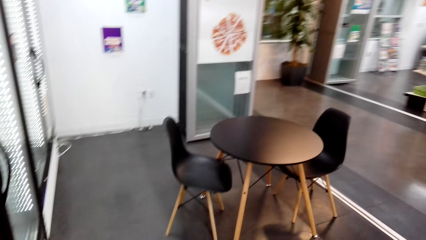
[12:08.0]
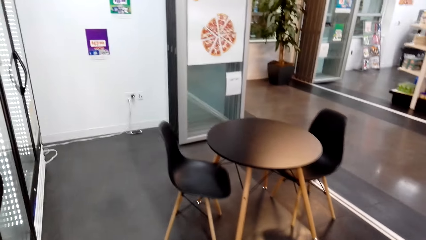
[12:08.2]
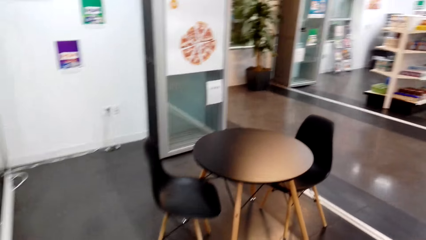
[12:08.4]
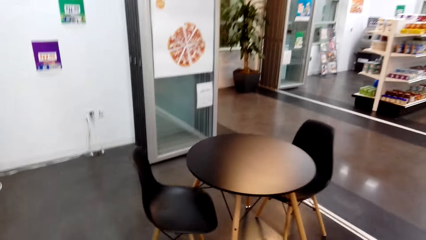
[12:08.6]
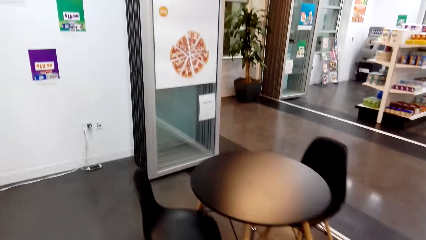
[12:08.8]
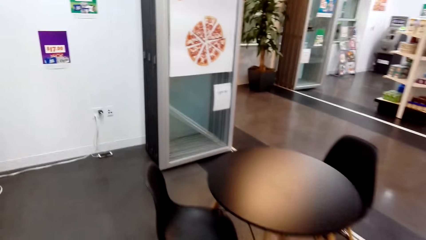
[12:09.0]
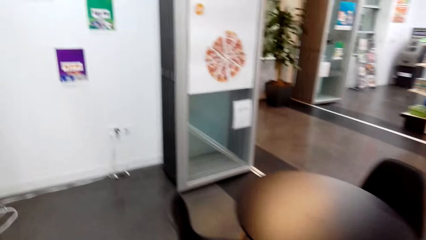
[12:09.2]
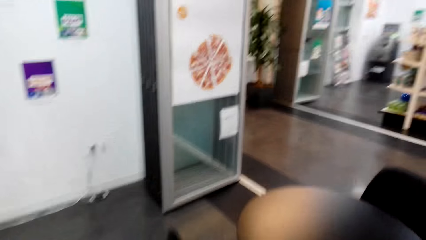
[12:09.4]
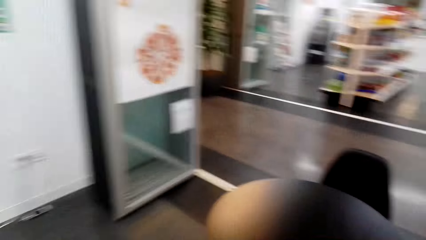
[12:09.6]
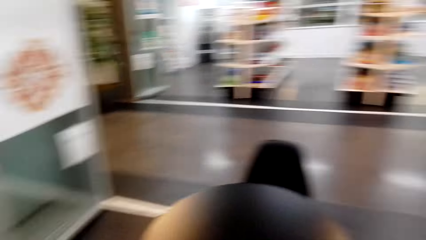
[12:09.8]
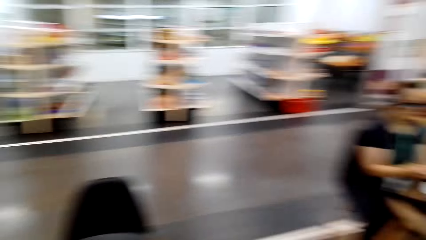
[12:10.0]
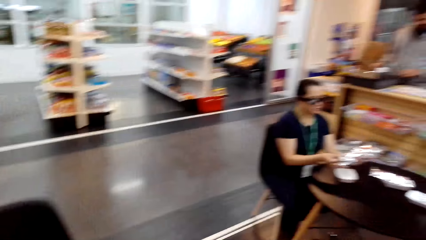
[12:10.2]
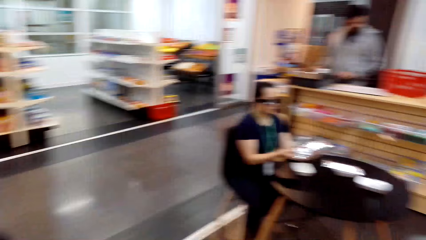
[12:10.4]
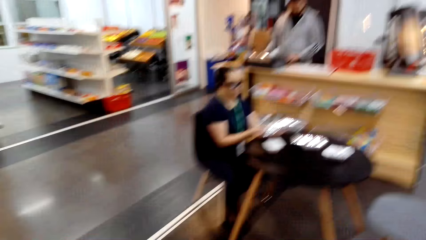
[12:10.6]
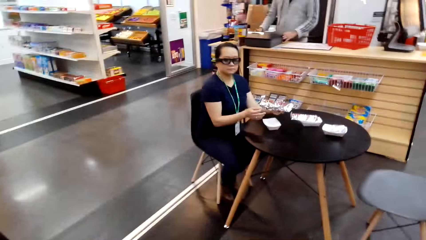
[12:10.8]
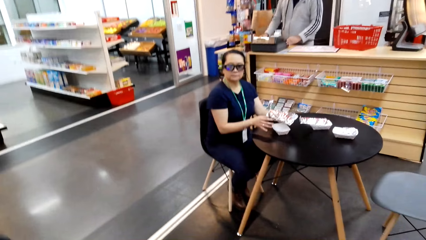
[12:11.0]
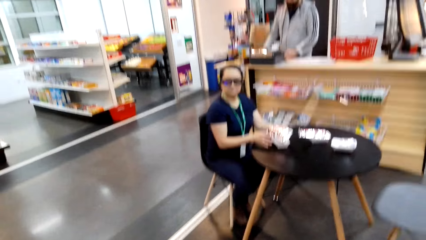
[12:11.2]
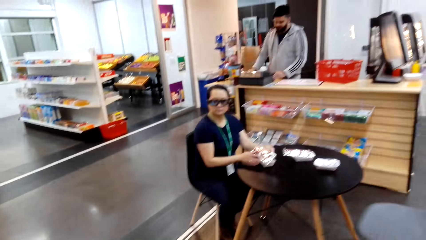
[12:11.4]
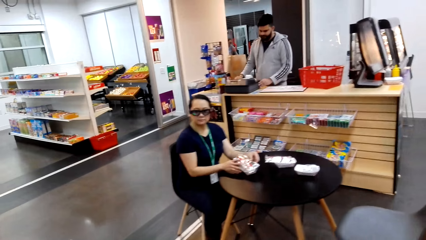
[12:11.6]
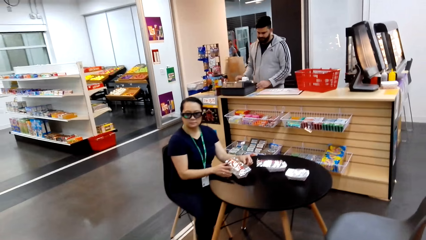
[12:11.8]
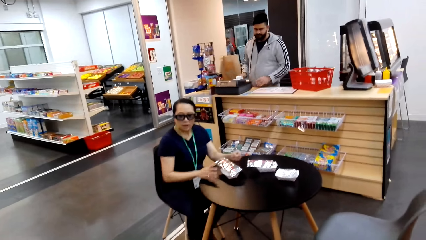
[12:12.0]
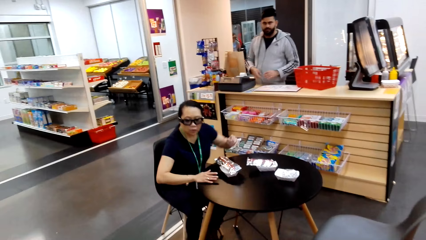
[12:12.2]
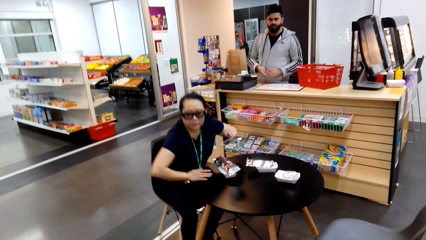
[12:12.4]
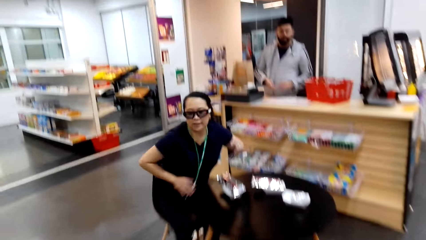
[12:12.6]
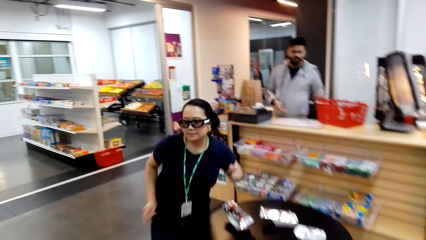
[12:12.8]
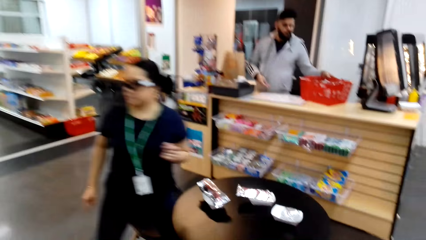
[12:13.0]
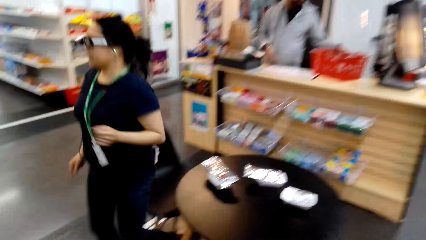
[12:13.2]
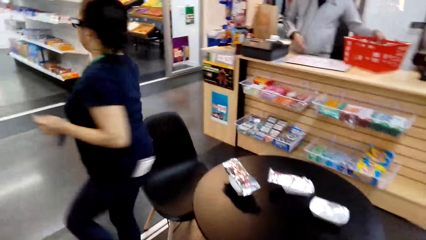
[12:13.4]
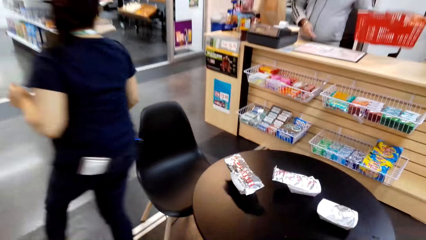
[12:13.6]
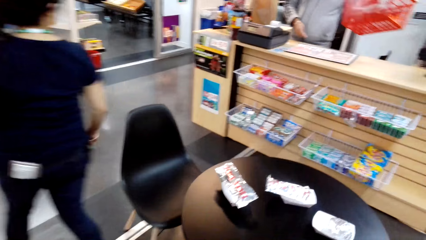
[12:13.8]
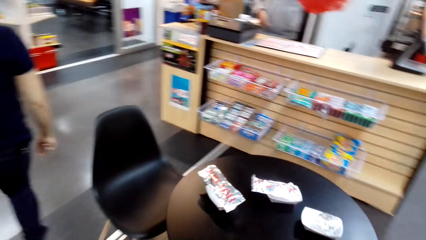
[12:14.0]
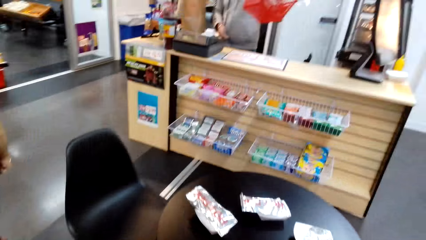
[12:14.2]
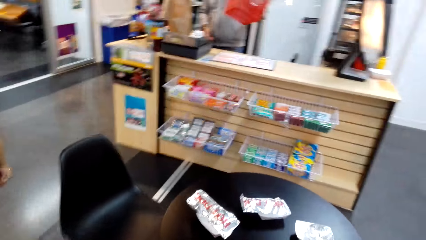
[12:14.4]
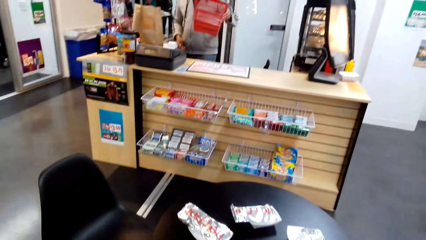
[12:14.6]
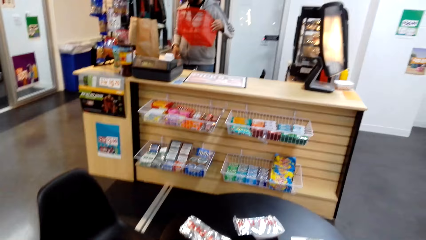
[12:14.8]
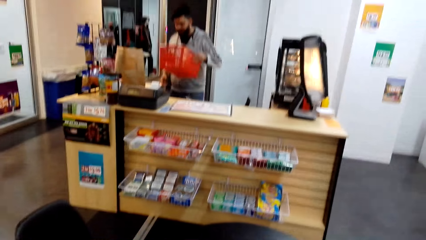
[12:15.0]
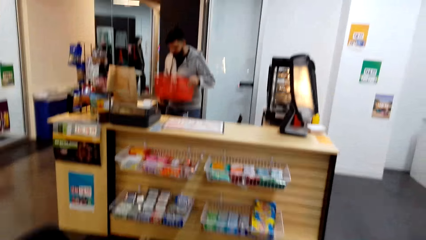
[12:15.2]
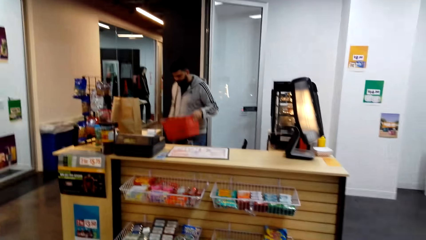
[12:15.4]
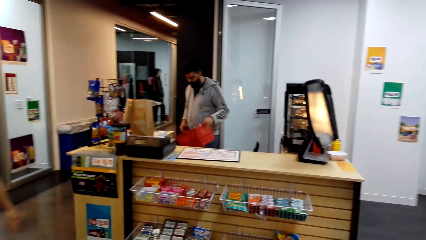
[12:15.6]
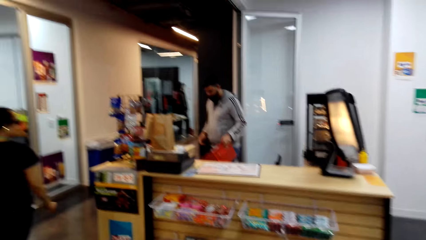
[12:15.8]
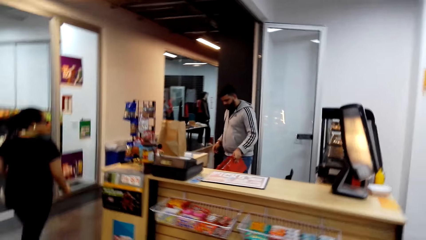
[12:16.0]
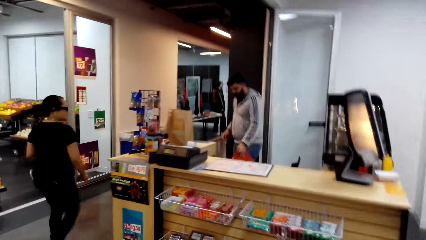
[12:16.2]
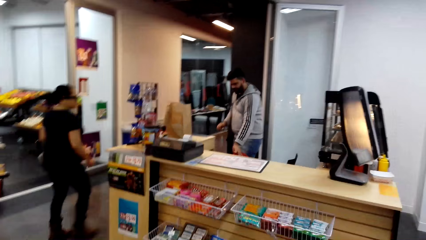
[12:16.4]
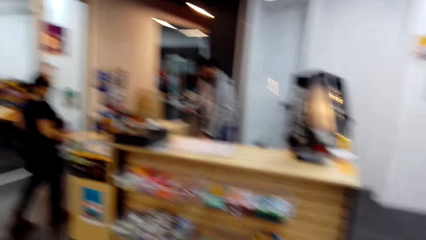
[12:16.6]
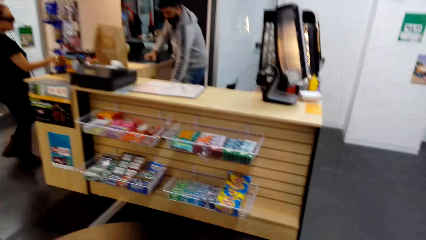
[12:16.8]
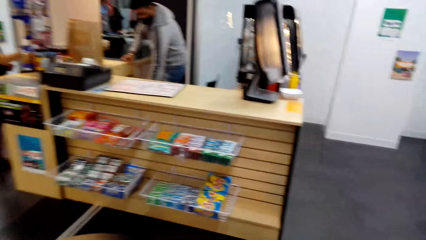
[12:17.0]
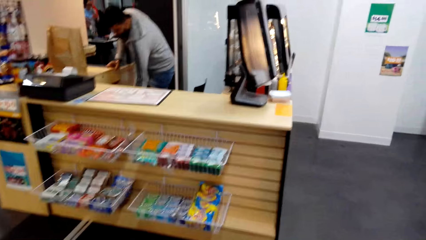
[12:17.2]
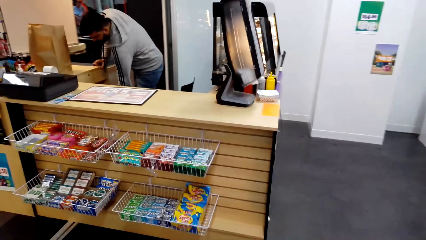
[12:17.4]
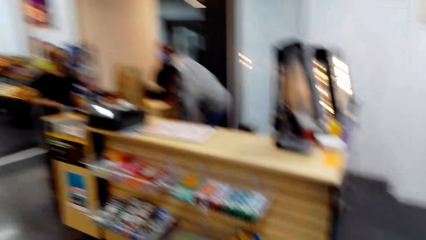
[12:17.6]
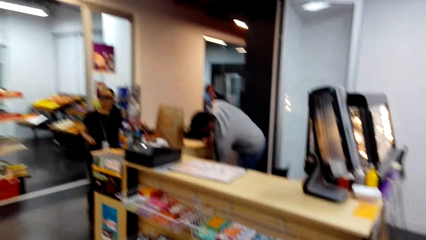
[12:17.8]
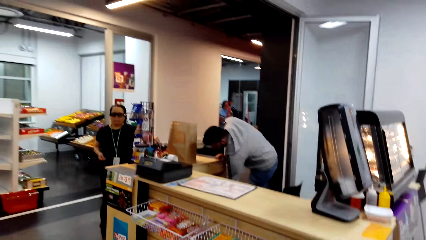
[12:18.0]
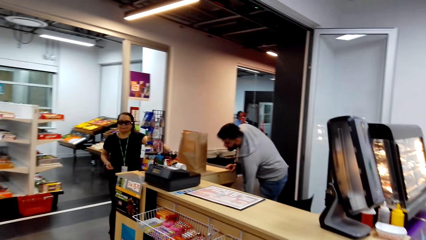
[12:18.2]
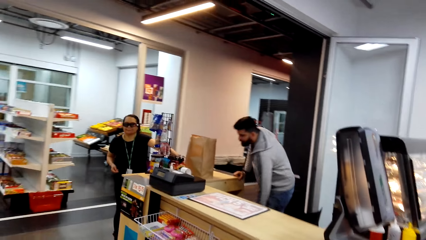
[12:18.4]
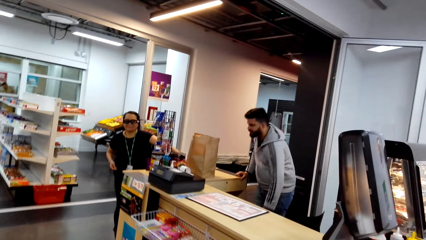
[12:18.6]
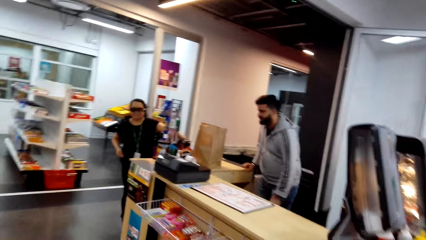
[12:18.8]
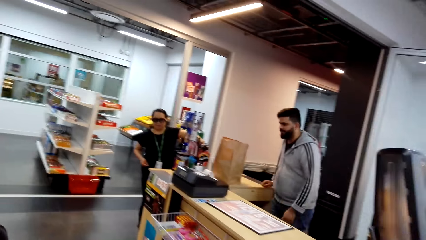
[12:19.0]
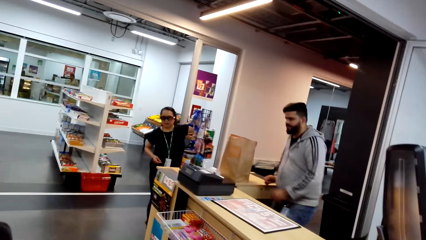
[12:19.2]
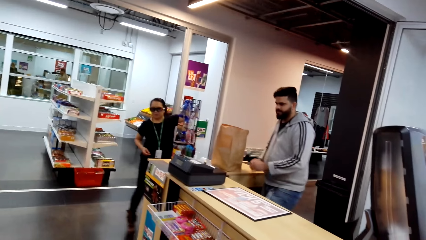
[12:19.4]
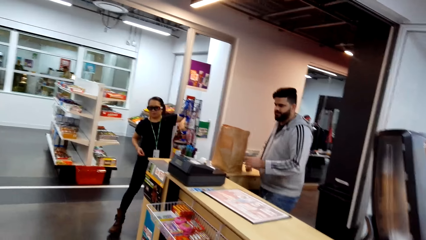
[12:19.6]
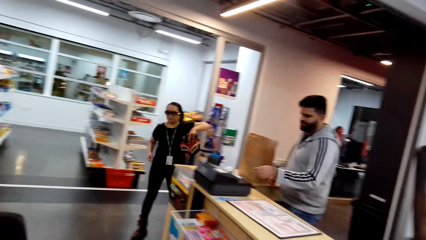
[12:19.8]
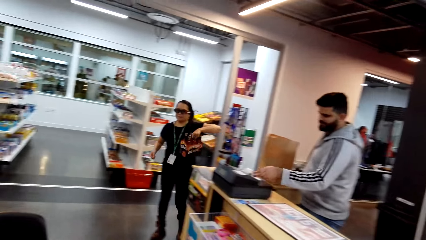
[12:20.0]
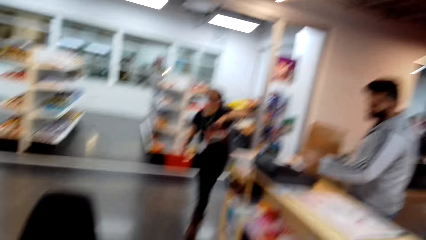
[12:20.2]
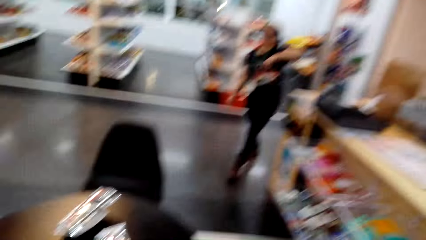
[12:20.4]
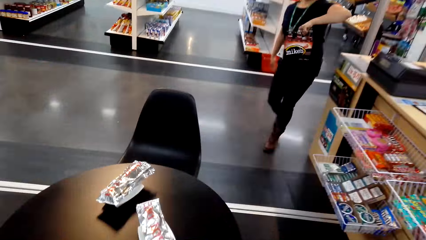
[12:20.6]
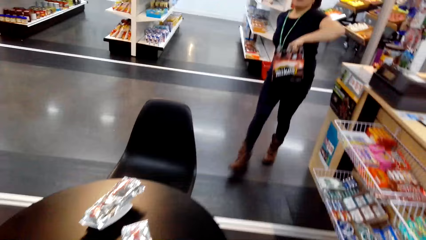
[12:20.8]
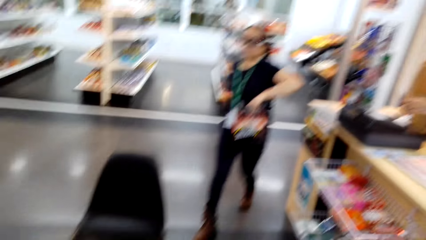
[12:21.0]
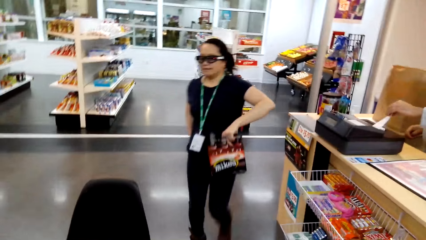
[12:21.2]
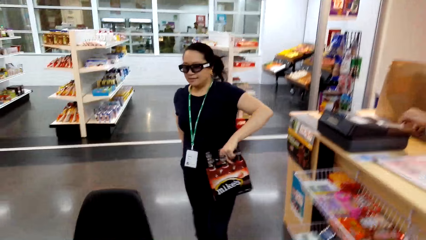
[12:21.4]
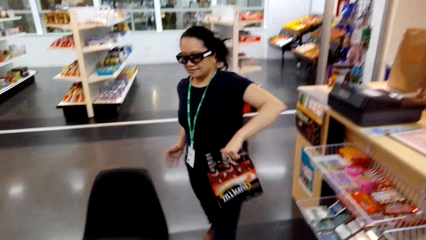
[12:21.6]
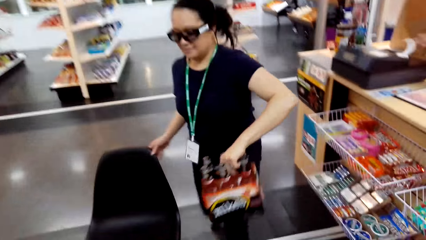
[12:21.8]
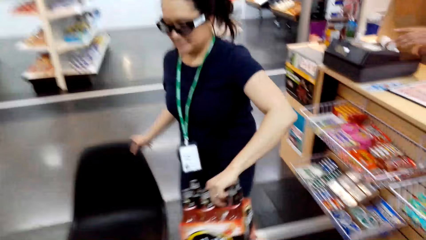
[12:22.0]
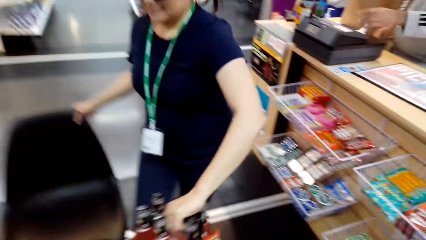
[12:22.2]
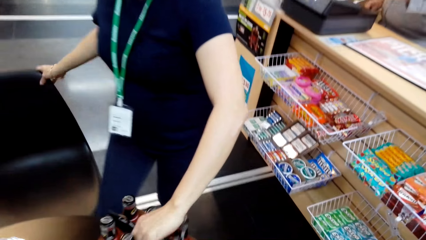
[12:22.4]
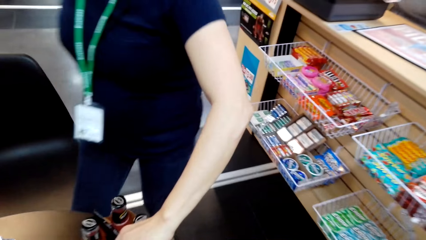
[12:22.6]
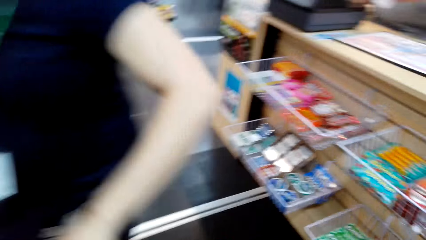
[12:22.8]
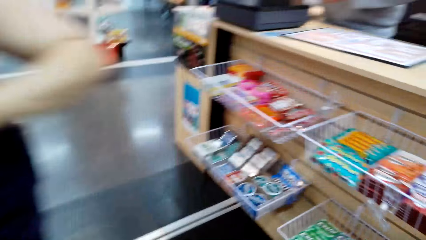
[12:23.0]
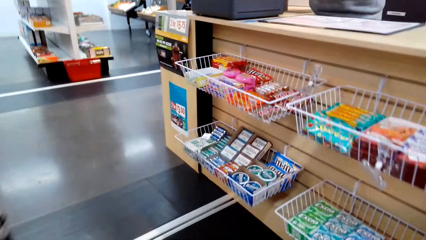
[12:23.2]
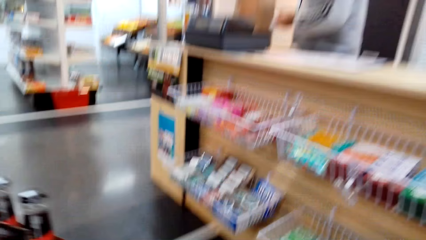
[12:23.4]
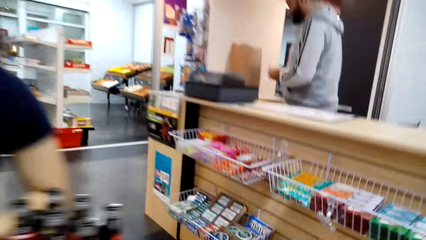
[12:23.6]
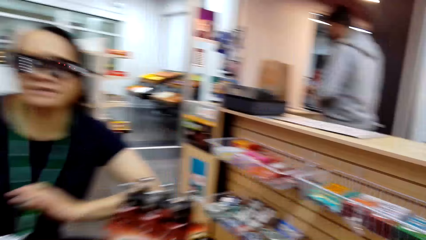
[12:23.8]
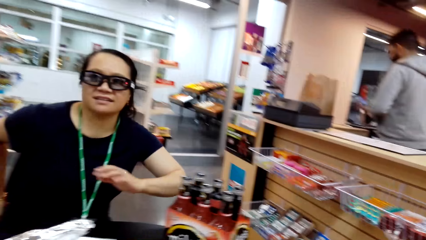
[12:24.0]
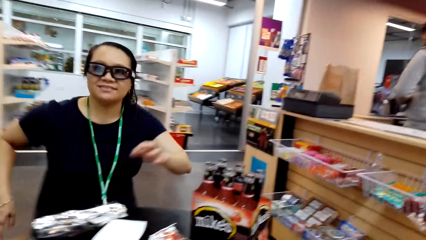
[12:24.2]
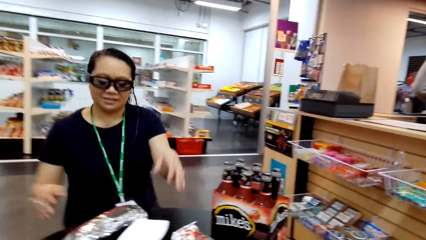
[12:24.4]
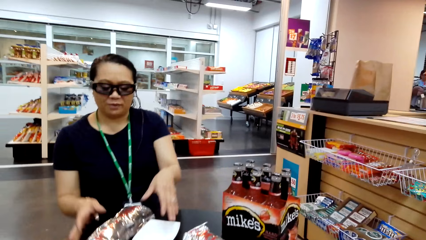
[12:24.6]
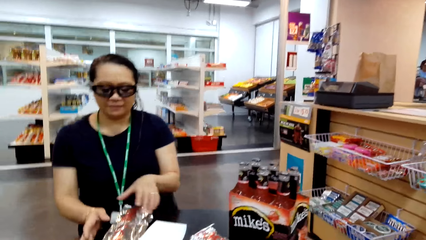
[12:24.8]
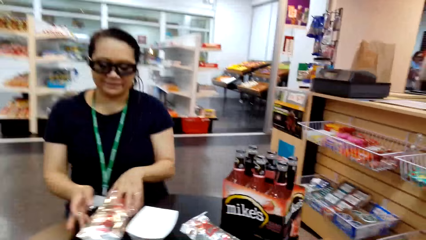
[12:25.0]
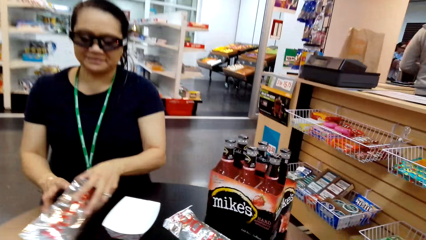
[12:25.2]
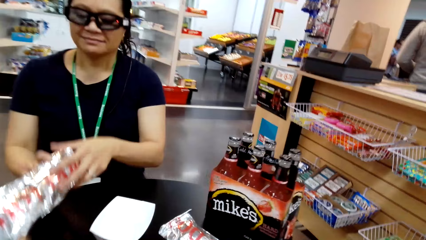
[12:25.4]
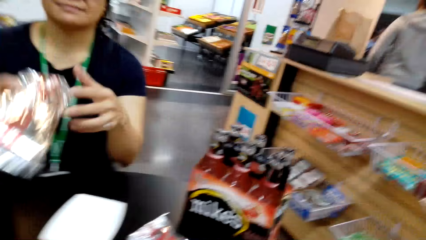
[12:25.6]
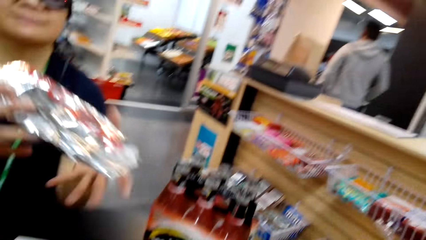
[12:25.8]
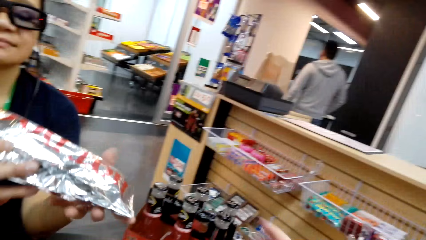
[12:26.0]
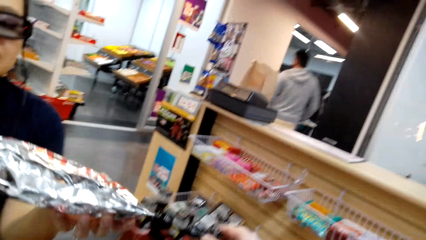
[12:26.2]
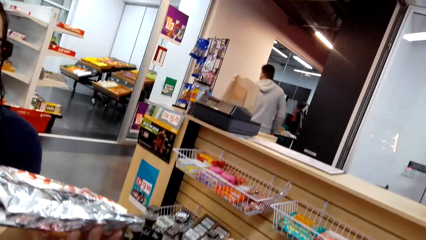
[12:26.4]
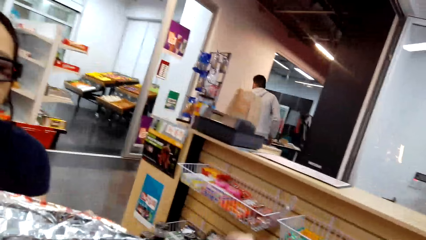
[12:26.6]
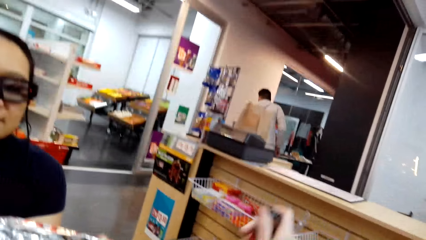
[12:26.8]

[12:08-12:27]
The camera wearer talks to the cashier. They look around. They talk to the woman. The woman talks to the camera wearer and stands. The camera wearer talks to the woman. The woman walks. She walks again and talks to the camera wearer. The camera wearer talks to the woman. The woman talks to the camera wearer and picks a six pack of beer. The camera wearer walks around. The cashier talks to the woman. The woman walks. She carries the soft drink to the table. She walks again. The camera wearer laughs. The woman puts the six packs of beer on the table. She talks to the camera wearer and sits. She opens the hot dog on the table. The camera wearer talks to the woman. The woman holds the foils of something with both her hands.
